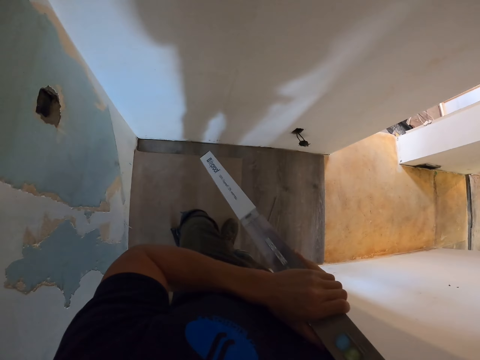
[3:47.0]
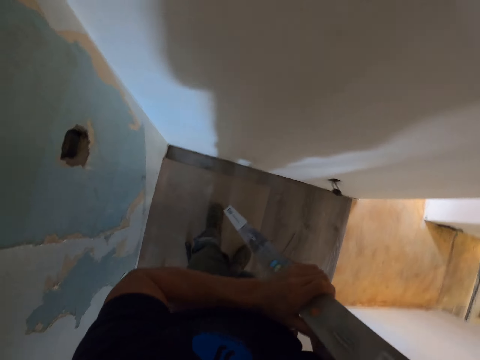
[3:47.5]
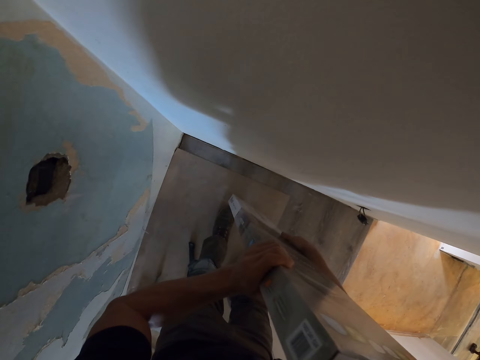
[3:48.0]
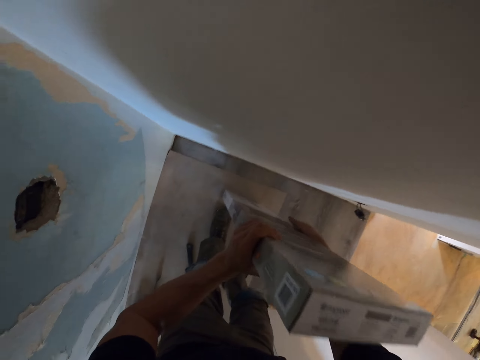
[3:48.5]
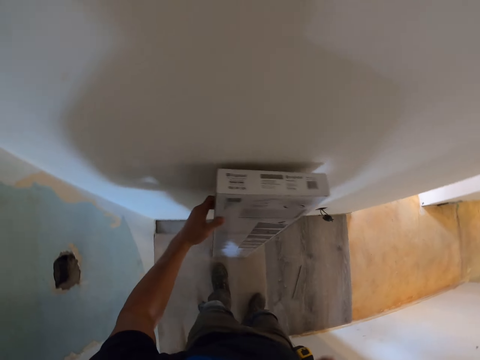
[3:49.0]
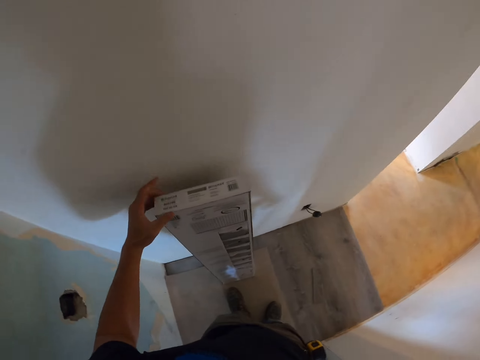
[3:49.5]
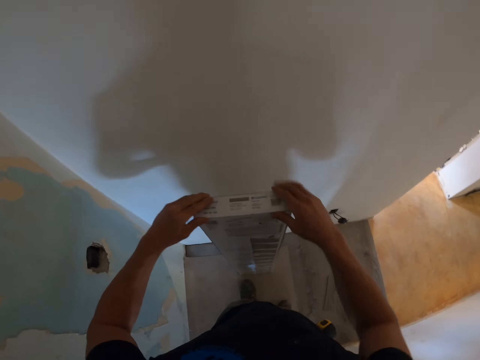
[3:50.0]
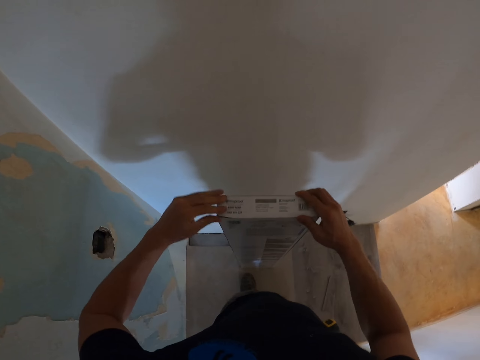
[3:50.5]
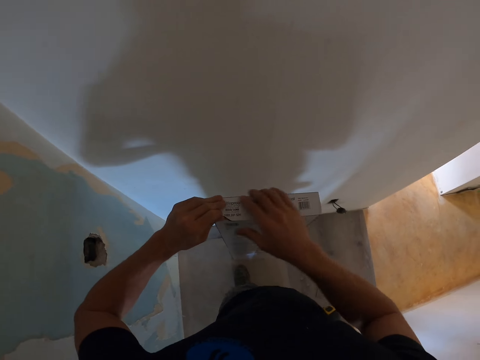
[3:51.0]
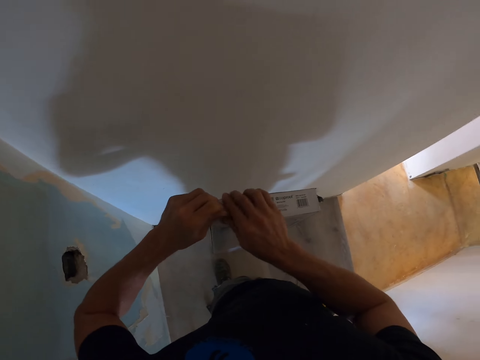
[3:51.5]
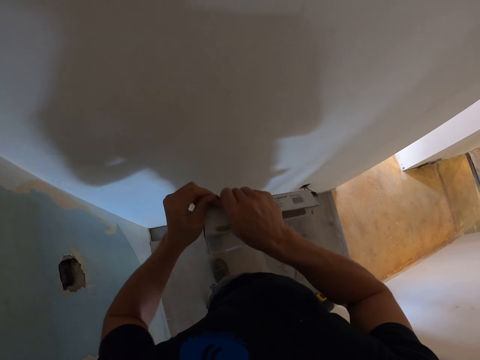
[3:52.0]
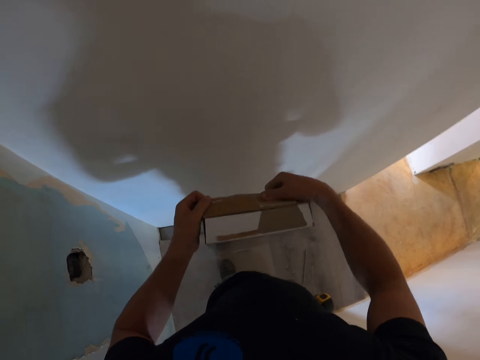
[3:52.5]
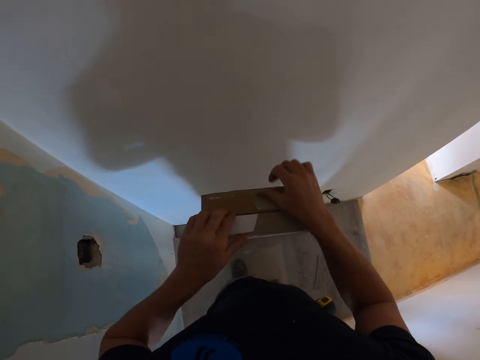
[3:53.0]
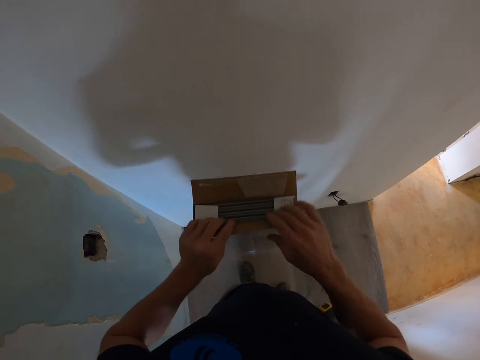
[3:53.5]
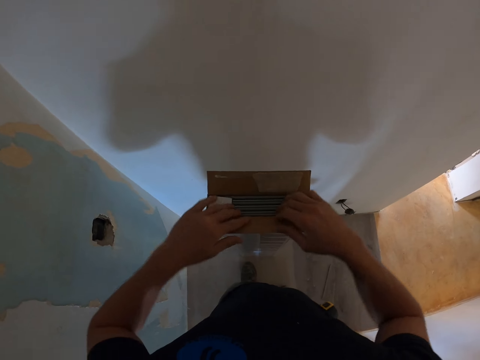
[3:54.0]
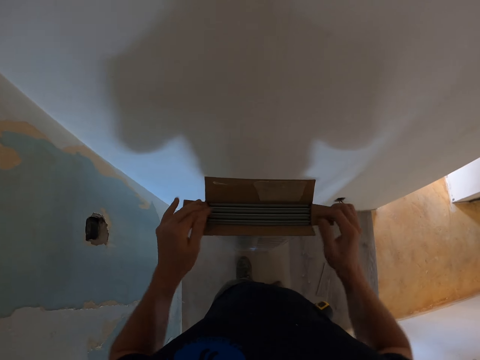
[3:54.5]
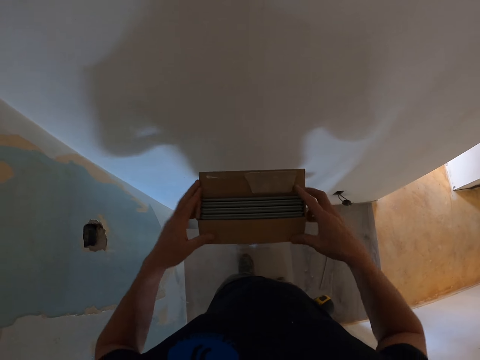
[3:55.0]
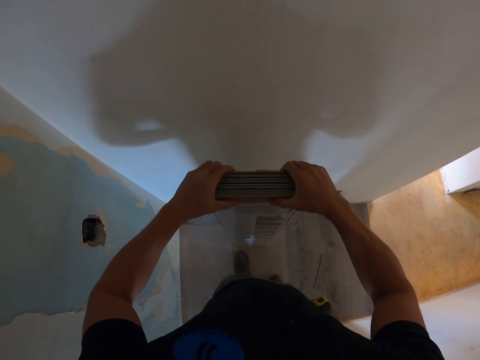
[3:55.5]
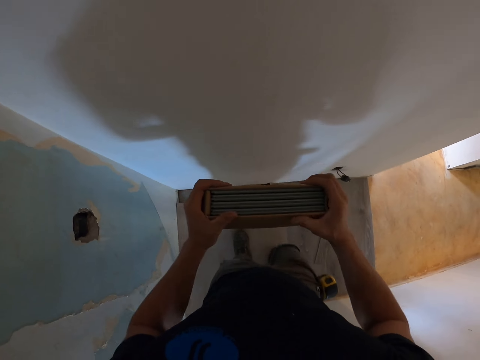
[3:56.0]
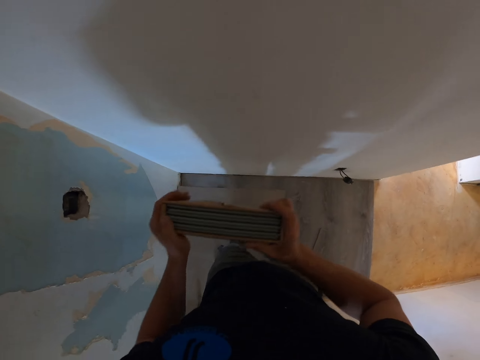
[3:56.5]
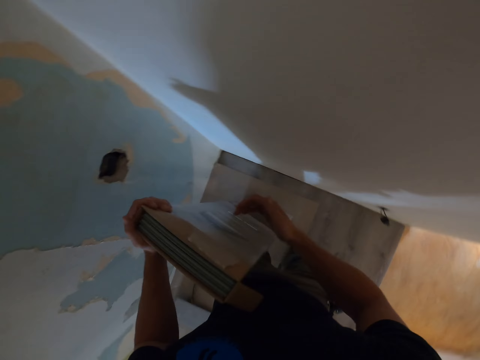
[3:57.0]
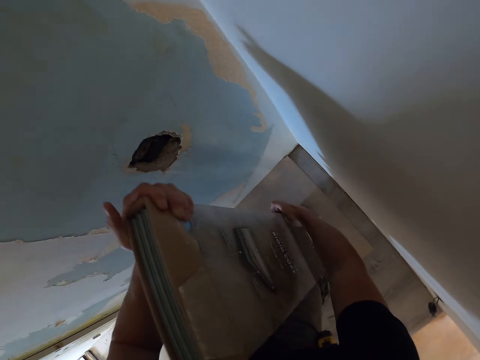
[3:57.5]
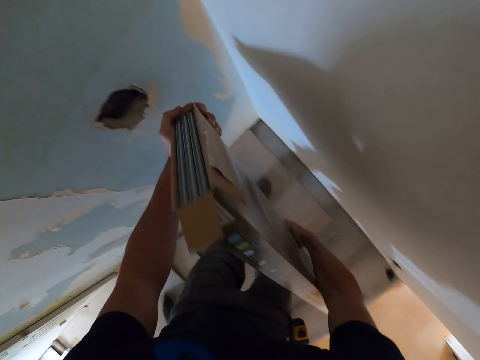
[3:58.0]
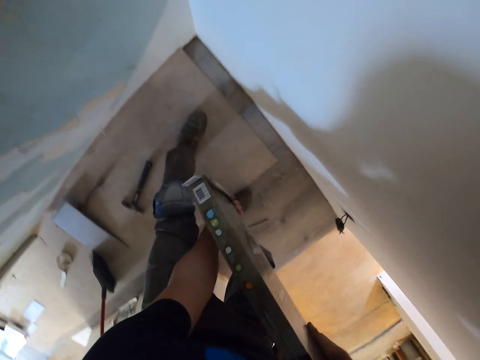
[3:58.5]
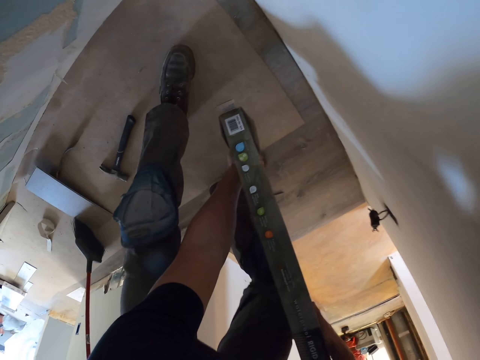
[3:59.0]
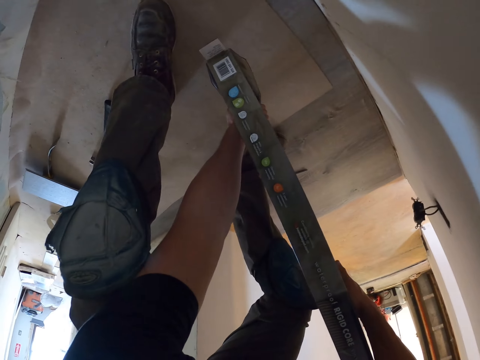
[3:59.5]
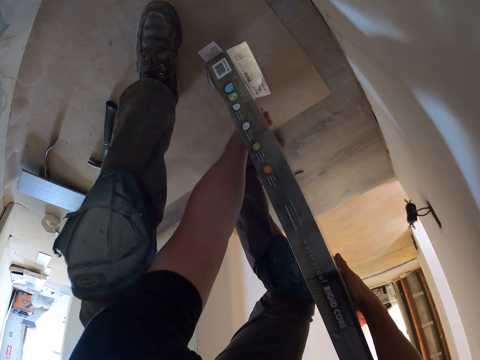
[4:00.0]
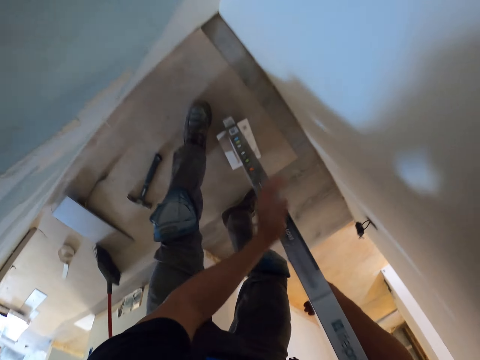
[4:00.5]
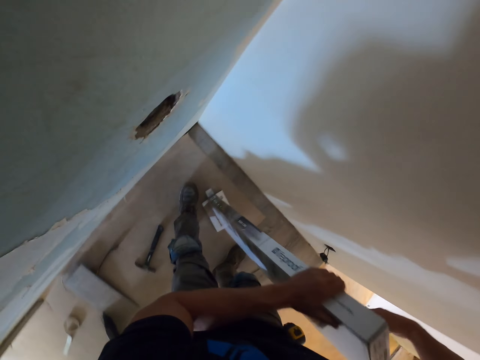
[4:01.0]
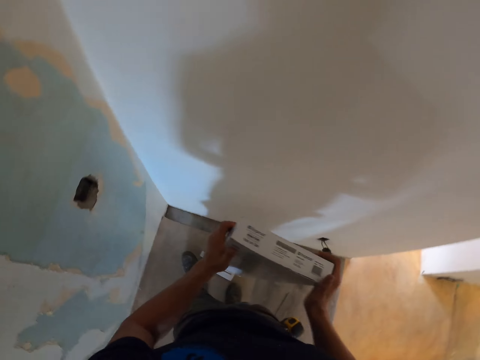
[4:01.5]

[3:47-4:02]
The camera wearer puts the box of tiles down. They open the box of tiles. They remove the rigid plain flooring from the box.

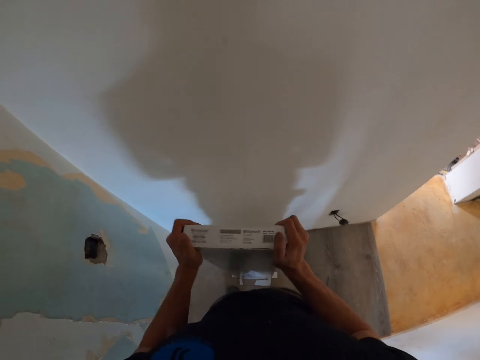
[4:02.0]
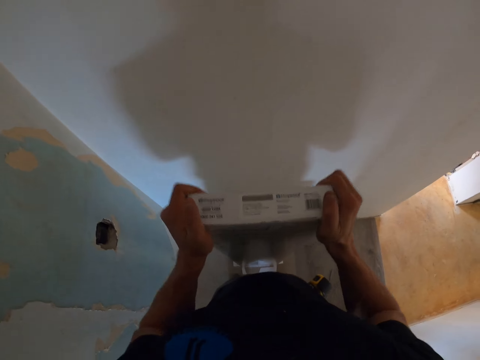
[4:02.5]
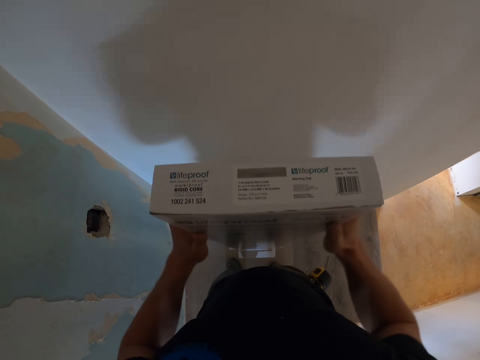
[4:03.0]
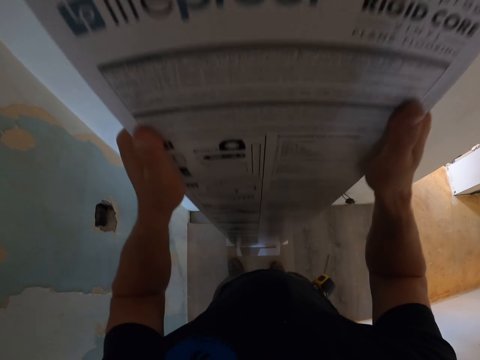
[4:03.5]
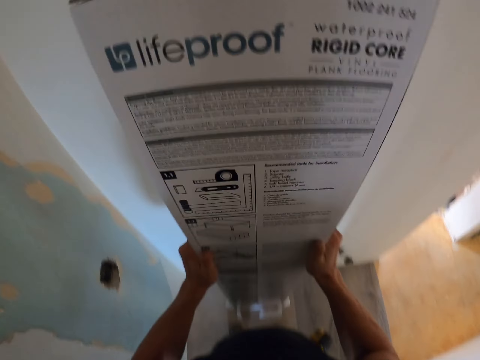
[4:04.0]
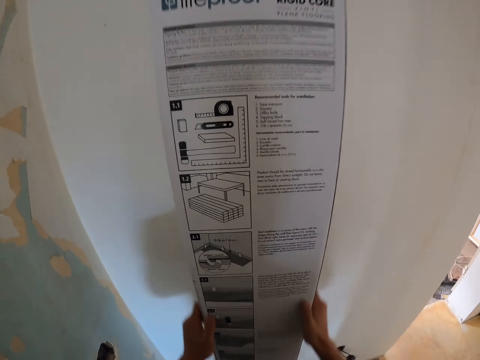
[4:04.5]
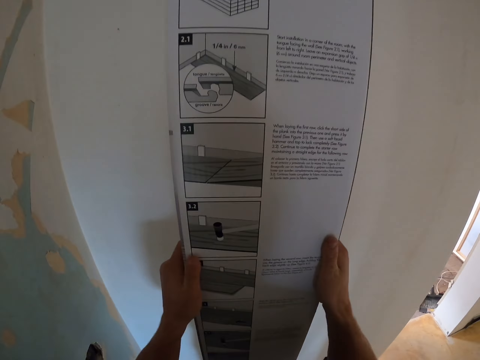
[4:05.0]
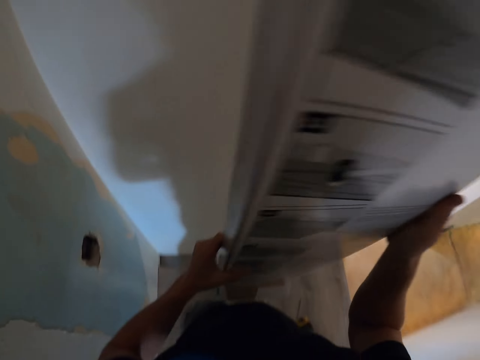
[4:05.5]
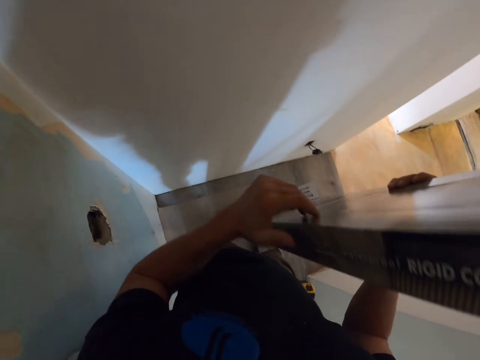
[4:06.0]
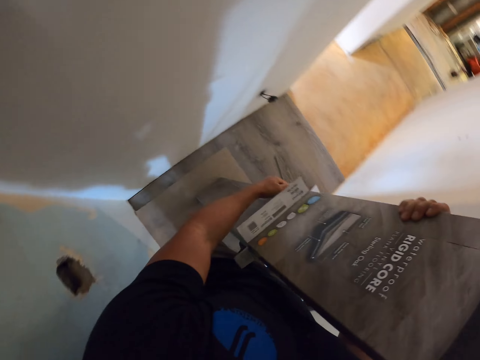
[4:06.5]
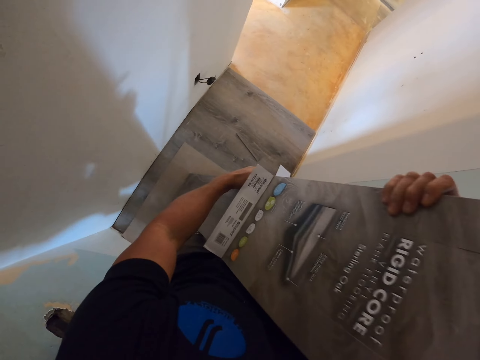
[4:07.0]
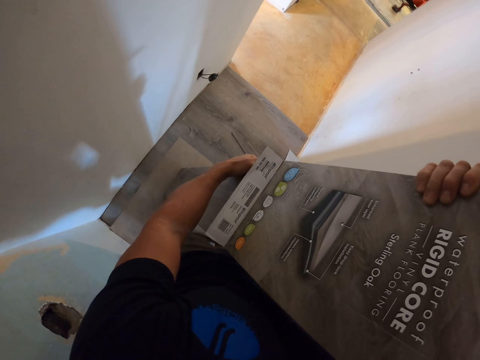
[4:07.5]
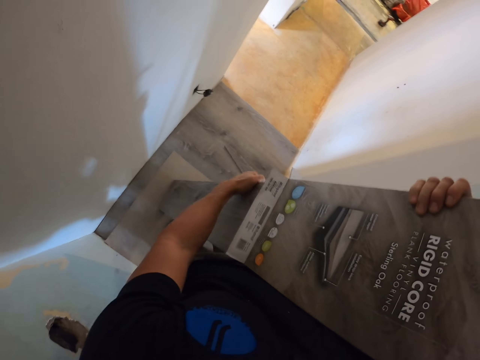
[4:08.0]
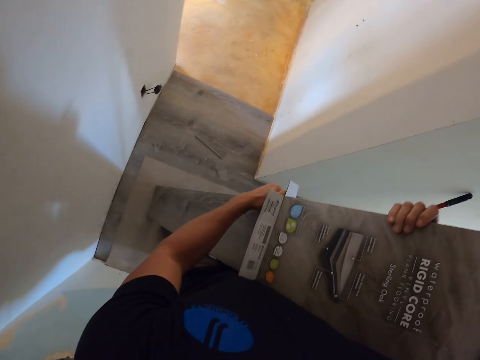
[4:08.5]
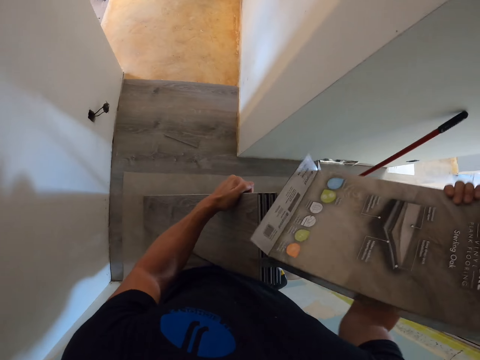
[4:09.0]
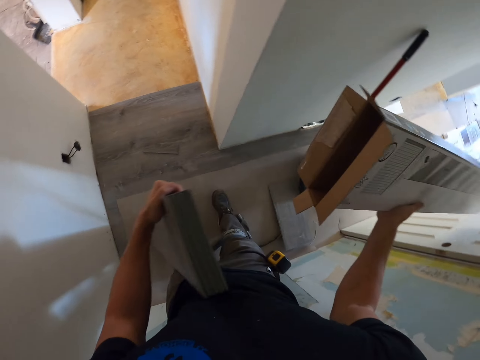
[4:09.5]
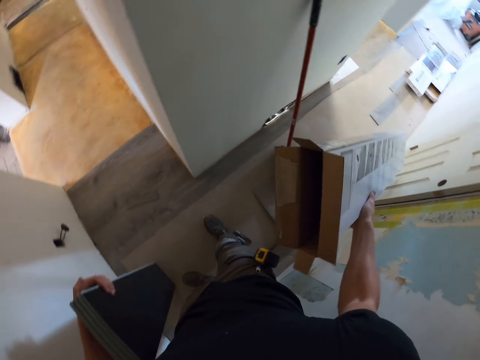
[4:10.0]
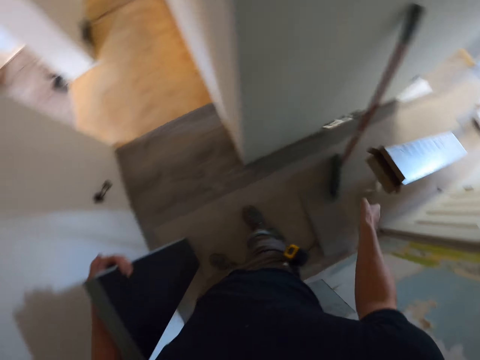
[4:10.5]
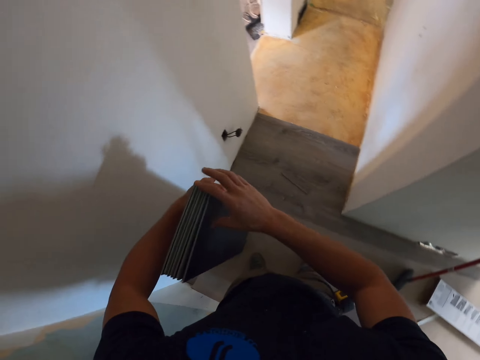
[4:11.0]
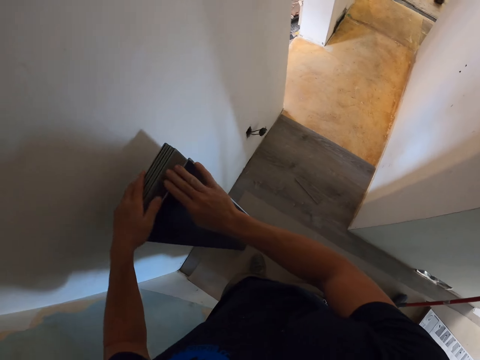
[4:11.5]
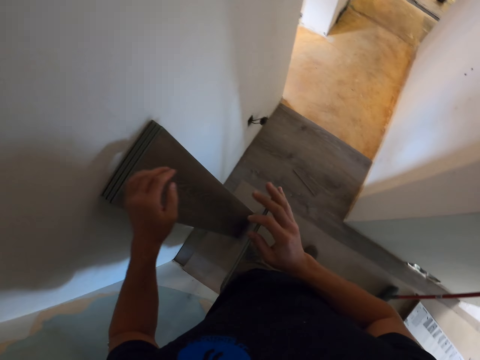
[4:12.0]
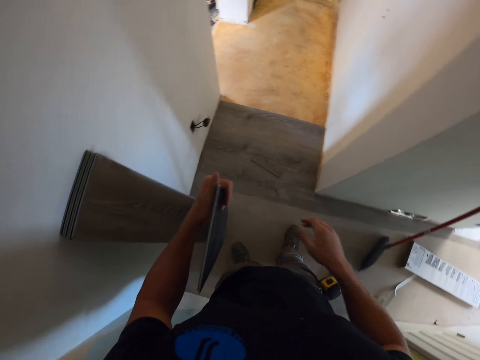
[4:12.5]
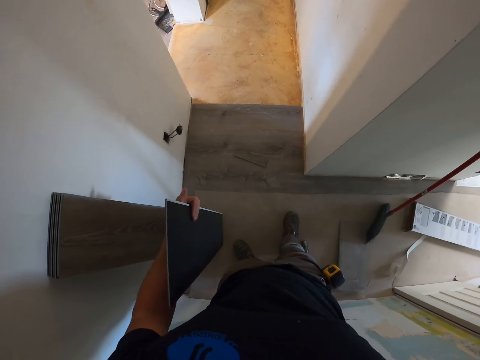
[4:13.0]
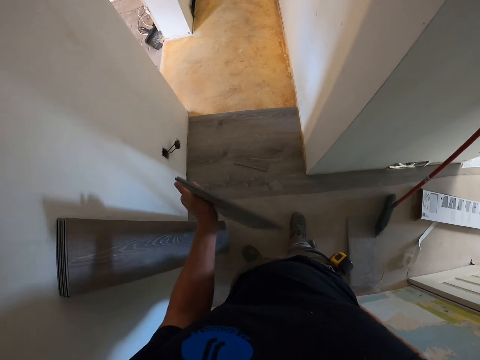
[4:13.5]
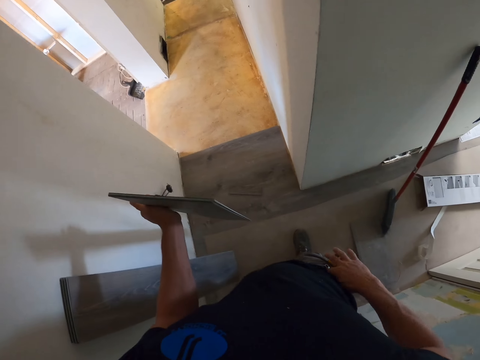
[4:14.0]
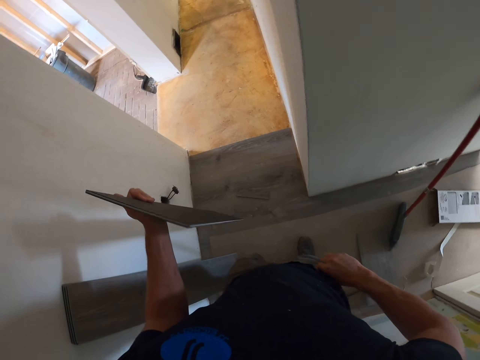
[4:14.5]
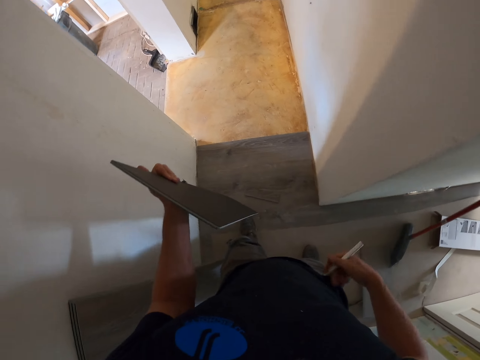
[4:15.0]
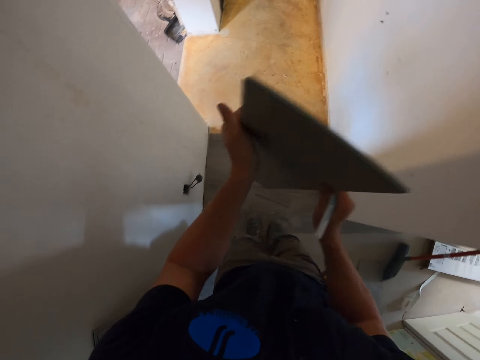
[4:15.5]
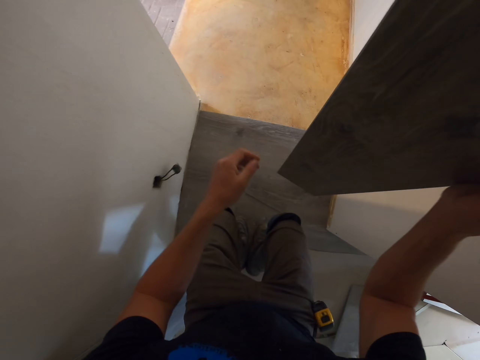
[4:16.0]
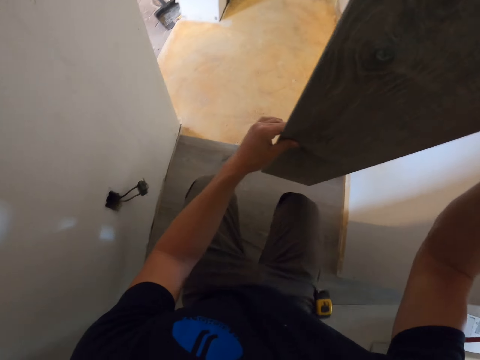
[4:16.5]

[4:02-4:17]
The camera wearer removes the tiles from the box. He throws the box down. He leans the rigid plain flooring. He picks up a tile. He removes the marker pen or pencil from his pocket.
